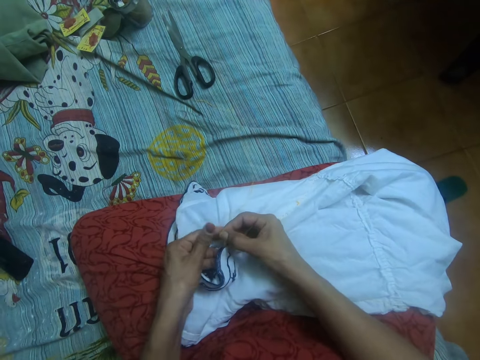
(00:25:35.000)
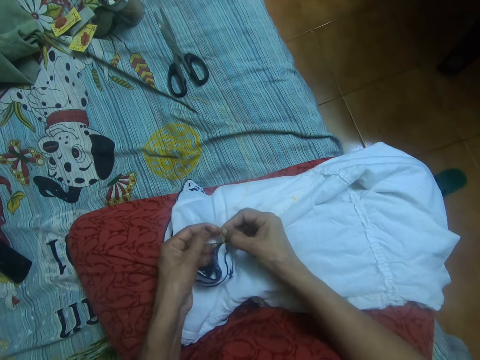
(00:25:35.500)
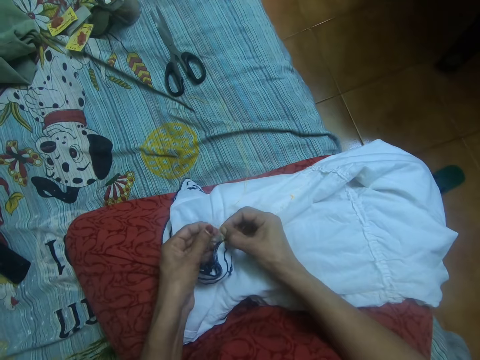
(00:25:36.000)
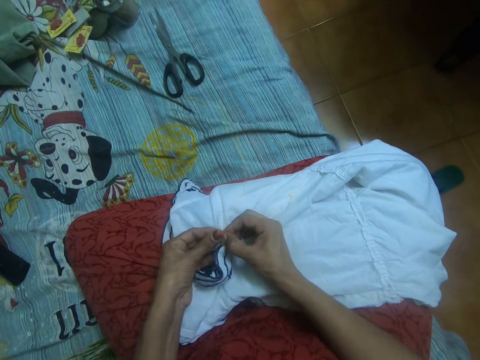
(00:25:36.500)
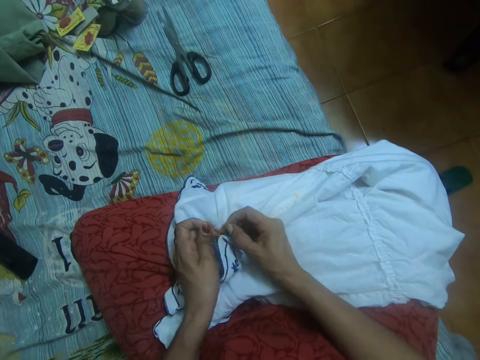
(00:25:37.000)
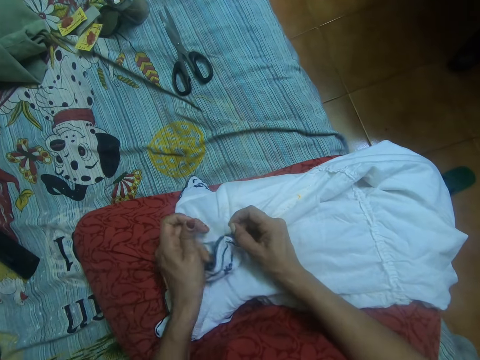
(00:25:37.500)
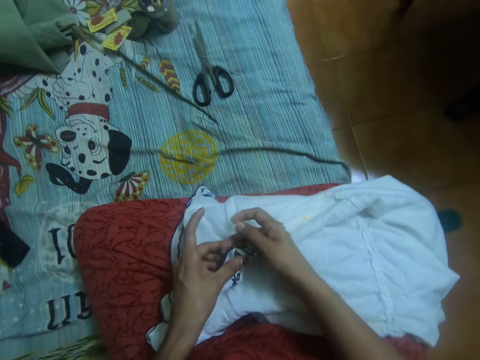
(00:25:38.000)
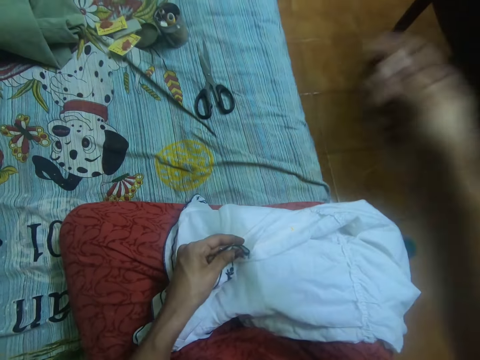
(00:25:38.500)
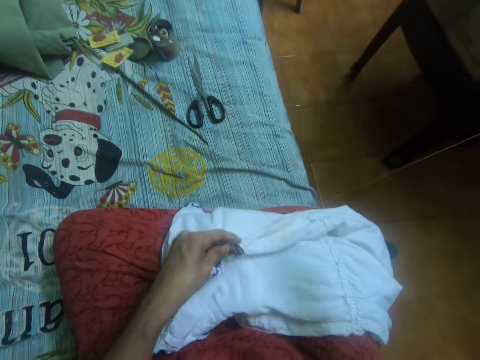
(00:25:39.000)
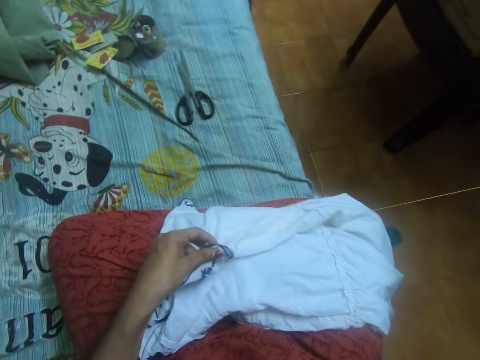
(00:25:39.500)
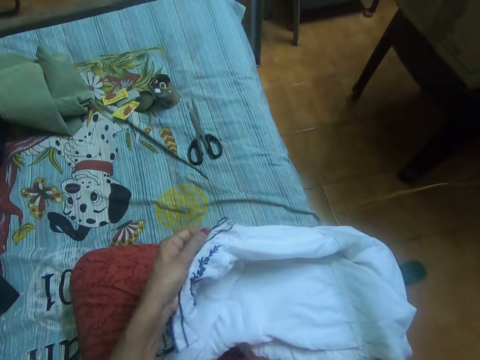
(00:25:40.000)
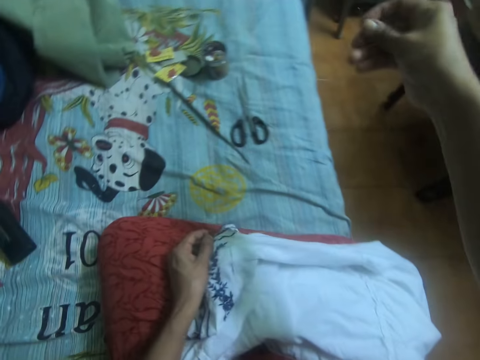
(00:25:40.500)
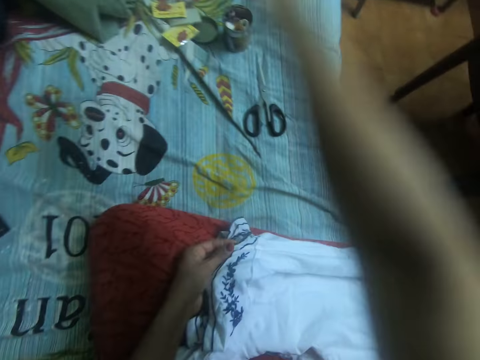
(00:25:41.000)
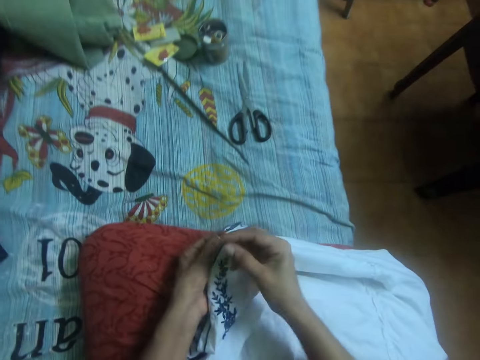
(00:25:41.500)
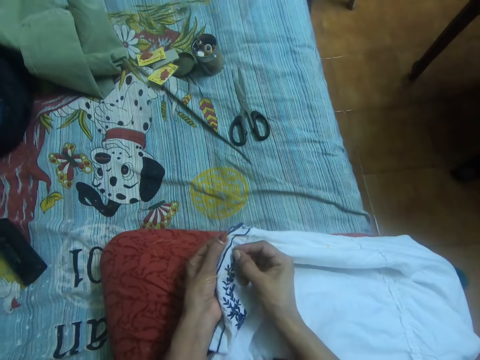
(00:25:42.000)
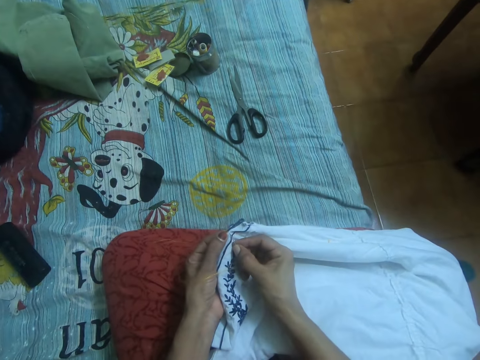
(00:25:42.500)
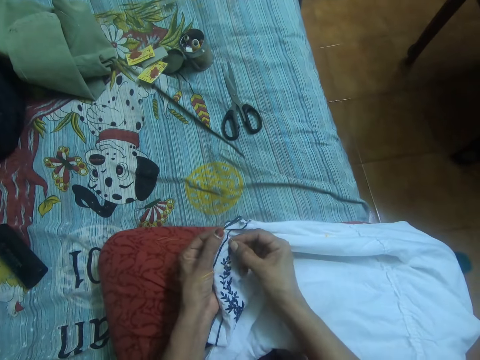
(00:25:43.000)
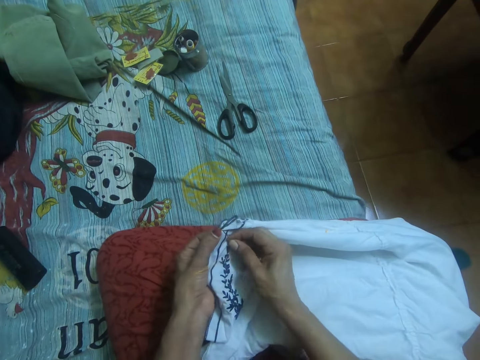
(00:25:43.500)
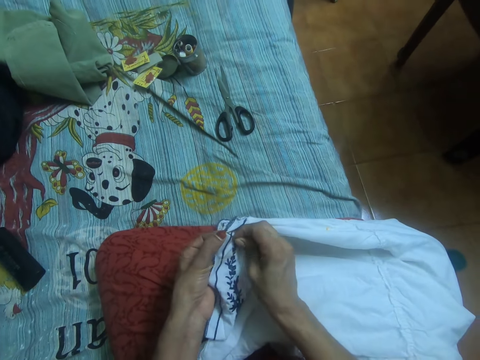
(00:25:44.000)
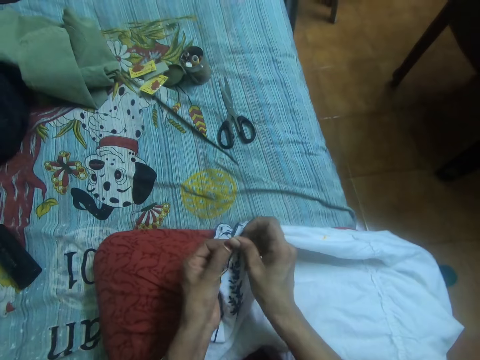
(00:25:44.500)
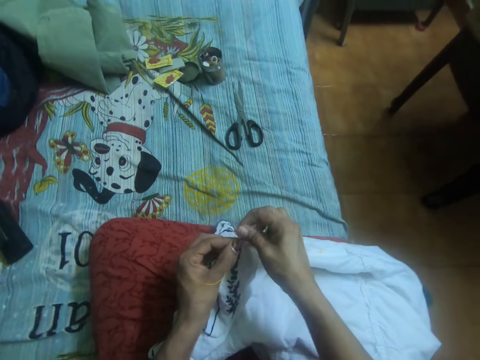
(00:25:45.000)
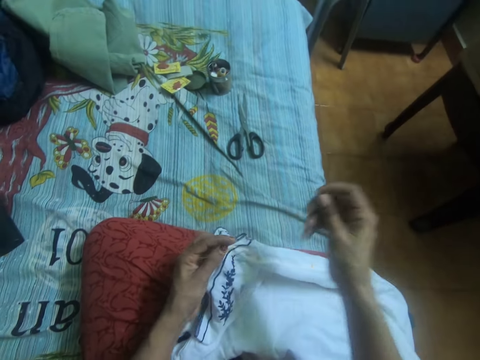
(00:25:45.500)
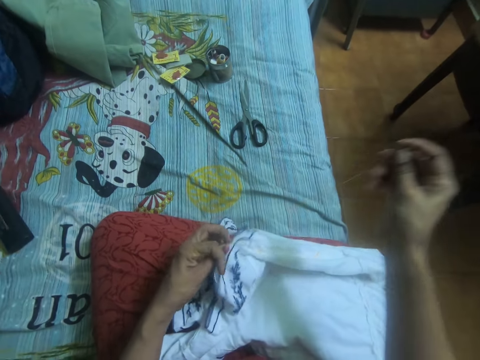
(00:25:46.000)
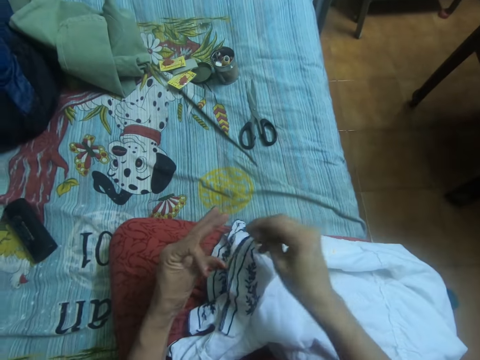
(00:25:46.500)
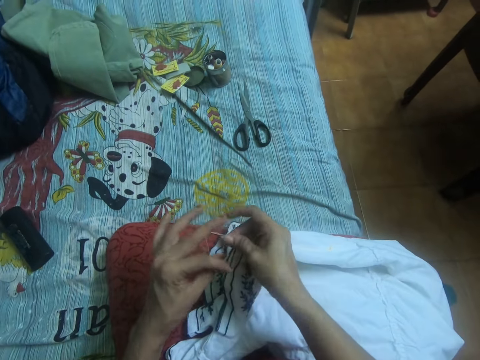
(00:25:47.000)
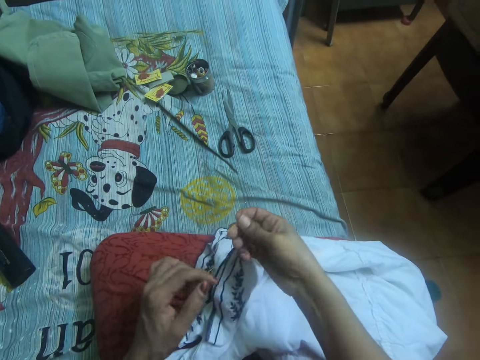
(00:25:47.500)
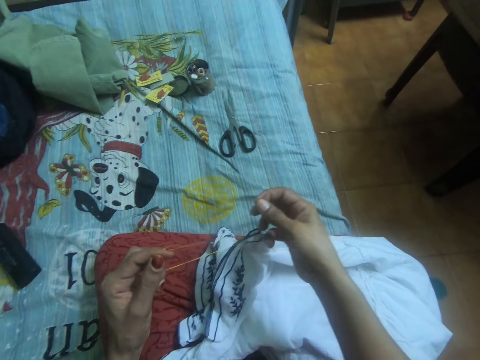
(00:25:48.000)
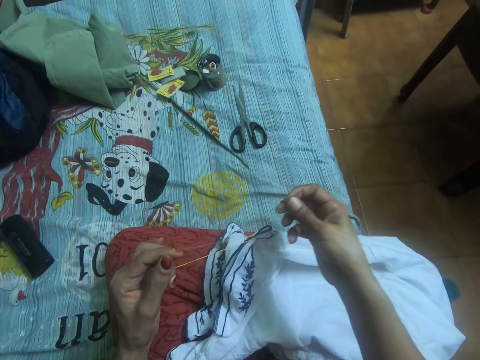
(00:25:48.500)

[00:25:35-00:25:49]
The camera wearer sews the dress with the needle in her right hand.

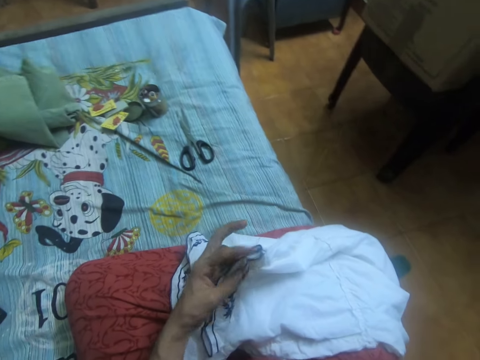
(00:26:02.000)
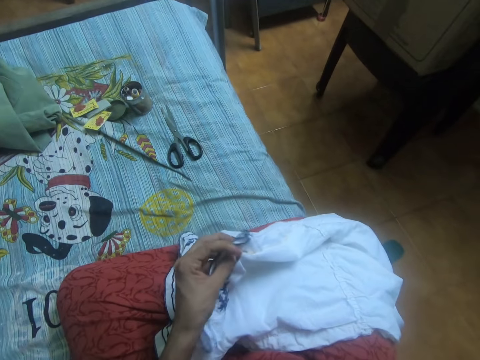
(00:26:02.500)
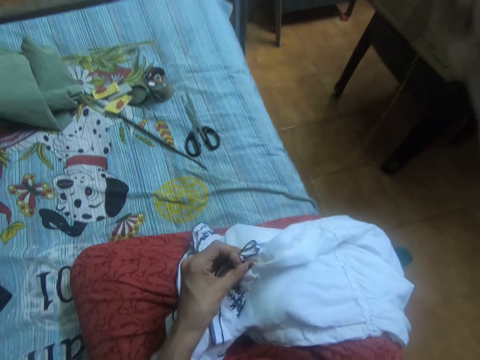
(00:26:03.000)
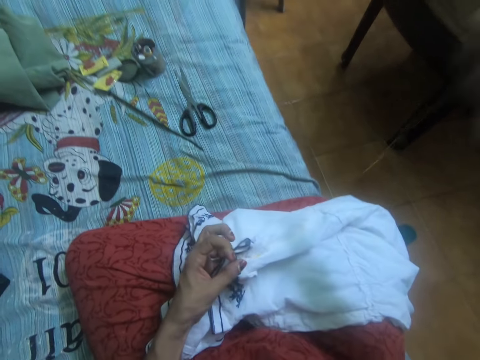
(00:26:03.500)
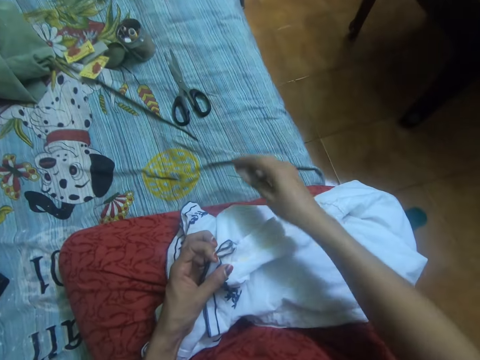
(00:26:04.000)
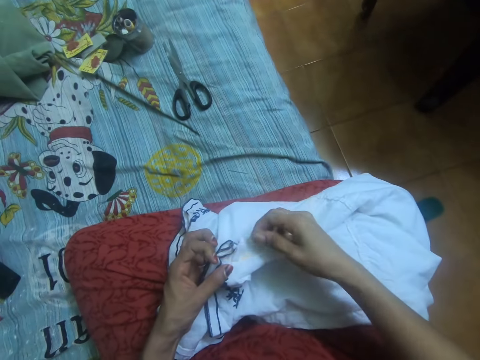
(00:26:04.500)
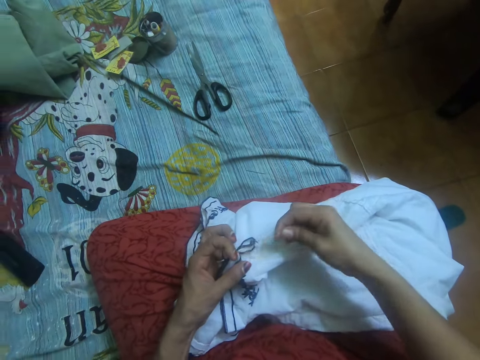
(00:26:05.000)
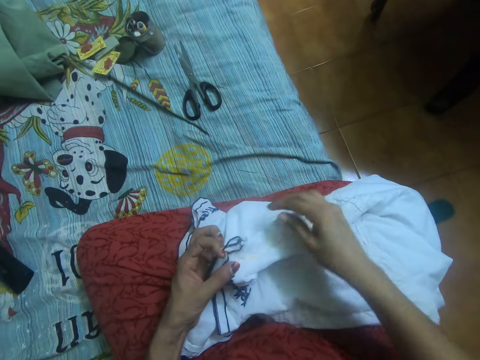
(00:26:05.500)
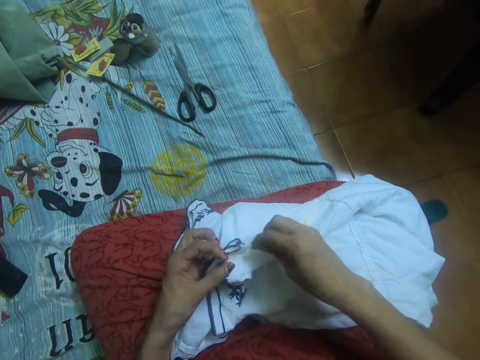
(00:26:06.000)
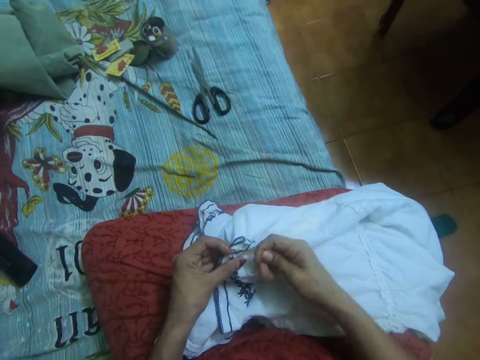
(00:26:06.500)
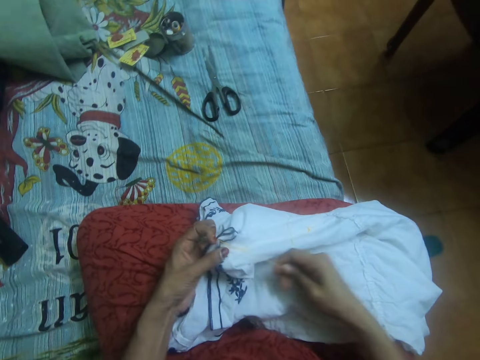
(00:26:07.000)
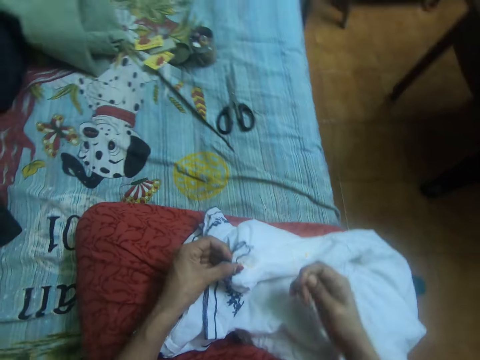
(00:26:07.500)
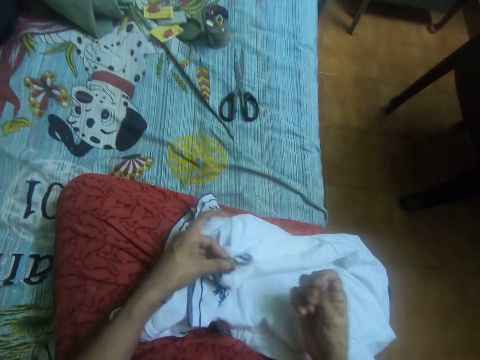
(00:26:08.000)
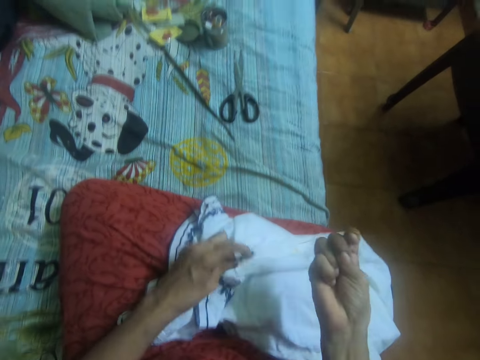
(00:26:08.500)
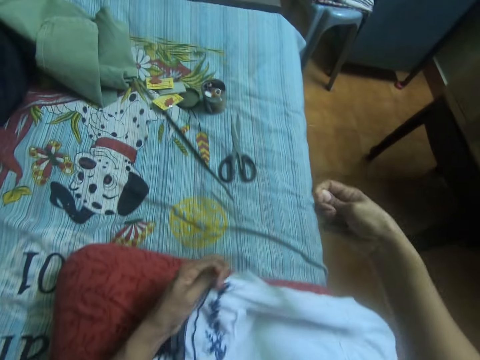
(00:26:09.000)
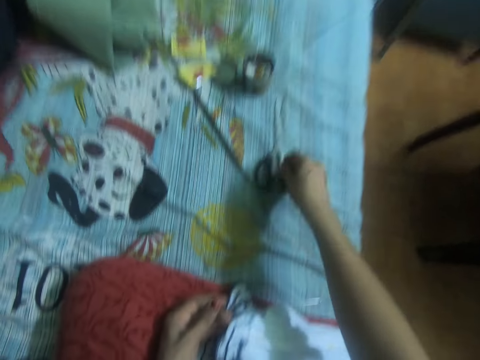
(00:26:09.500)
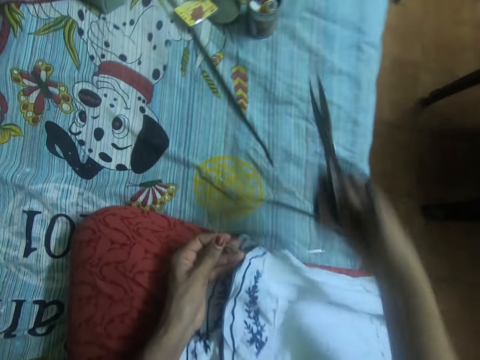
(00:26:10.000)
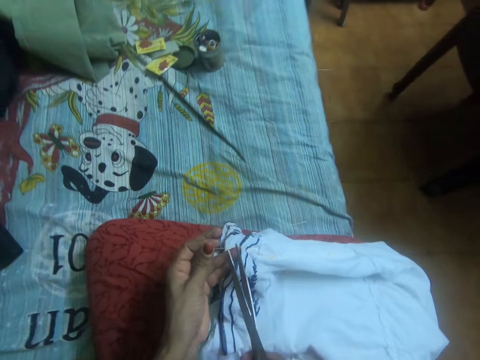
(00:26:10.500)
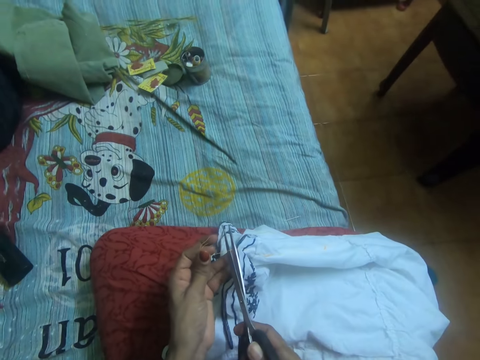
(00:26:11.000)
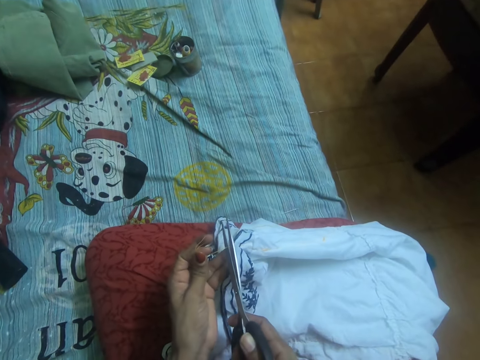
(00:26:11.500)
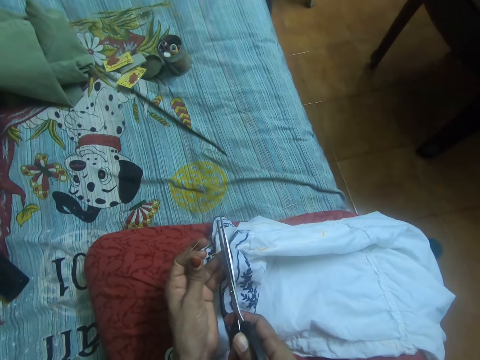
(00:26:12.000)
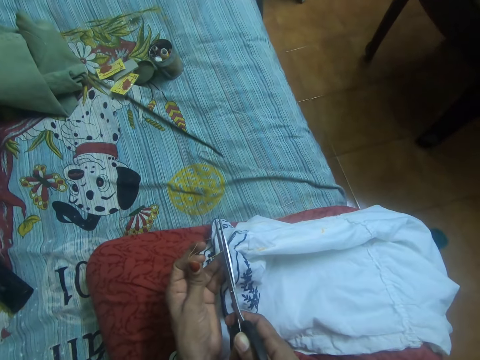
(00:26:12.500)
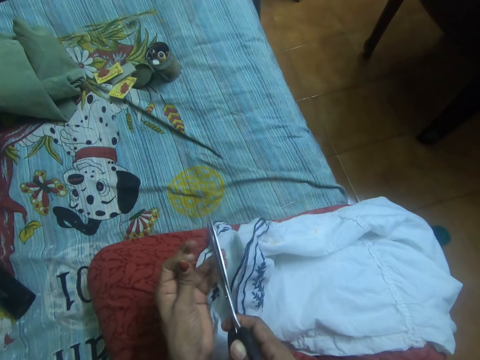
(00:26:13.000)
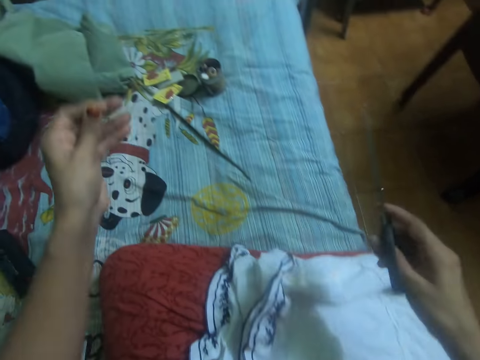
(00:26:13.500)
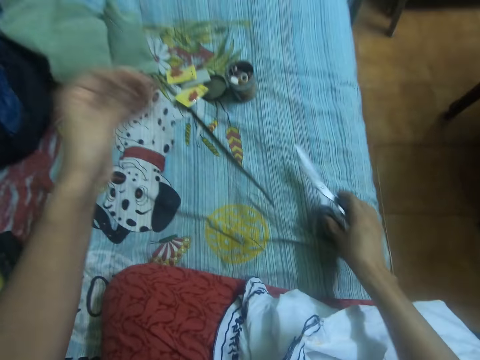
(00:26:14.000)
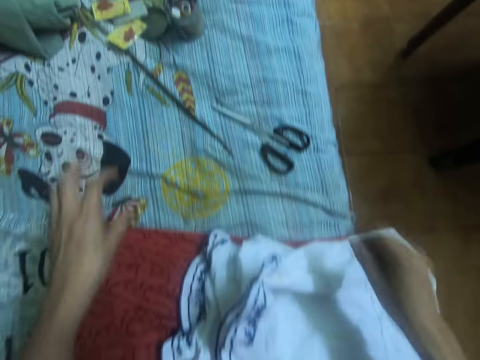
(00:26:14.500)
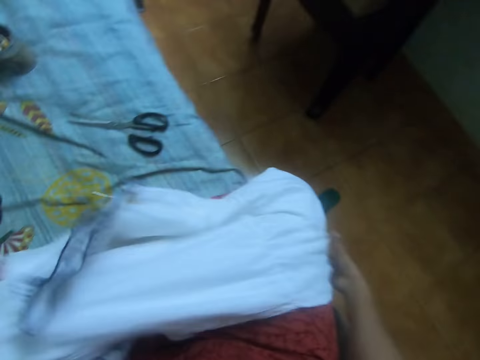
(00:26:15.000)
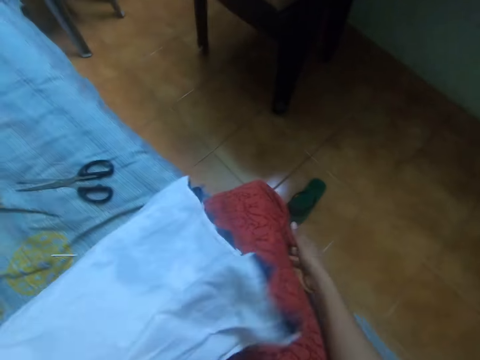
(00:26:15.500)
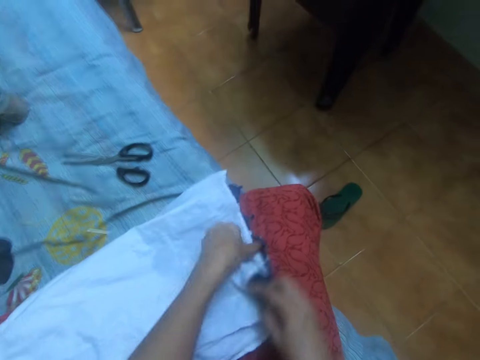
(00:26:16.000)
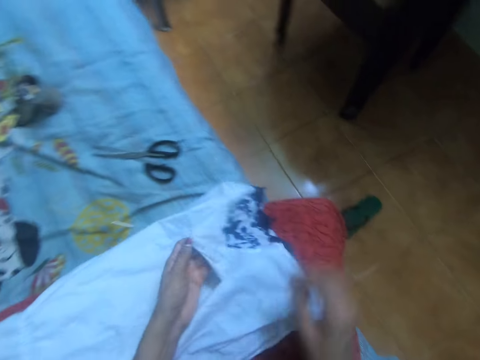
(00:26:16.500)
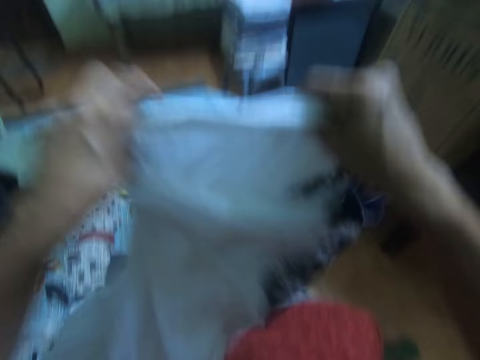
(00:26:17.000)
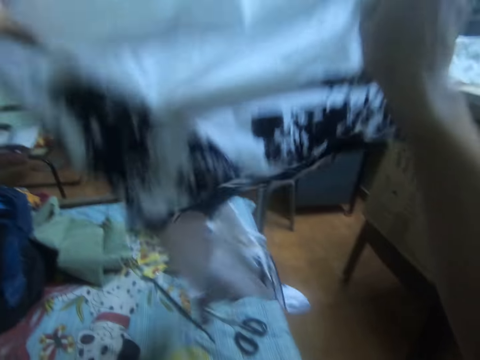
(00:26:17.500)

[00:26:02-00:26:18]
The camera wearer puts the needle on the table. She fastens the thread. She adjusts the thread in the dress with her right hand. She picks up a pair of scissors from the mattress with her right hand. She cuts the thread with the scissors in her right hand. She drops the scissors in her right hand on the mattress and puts the needle on the table. She adjusts the dress with her two hands. She picks up the fabric.
